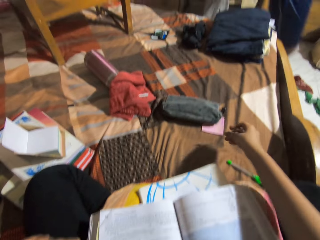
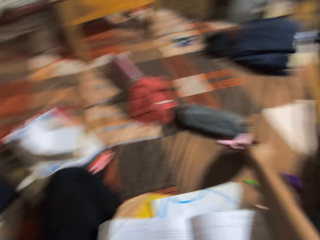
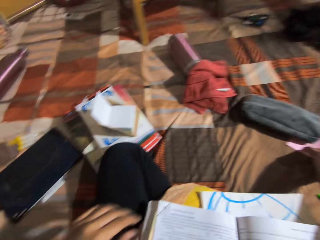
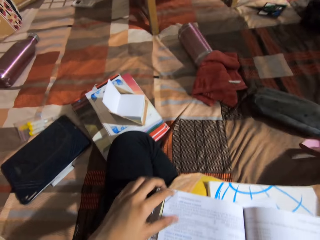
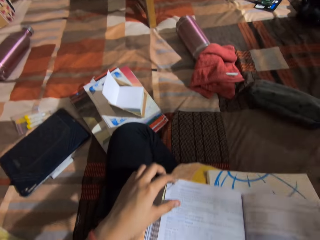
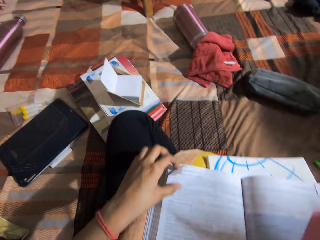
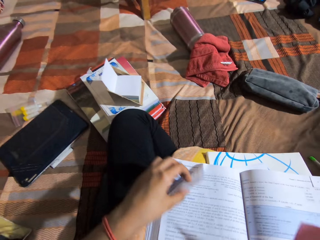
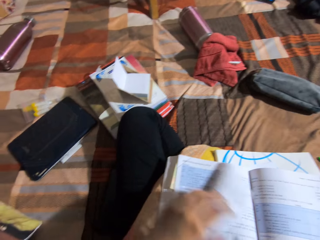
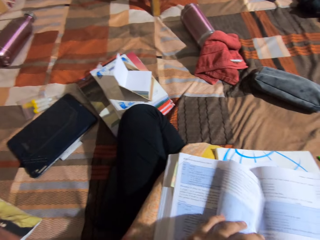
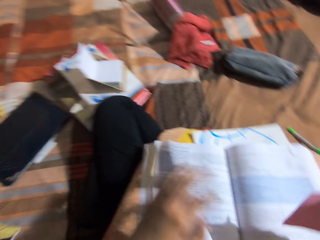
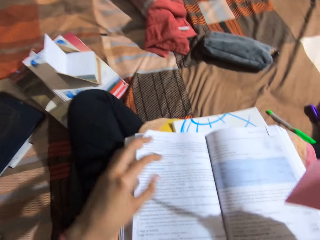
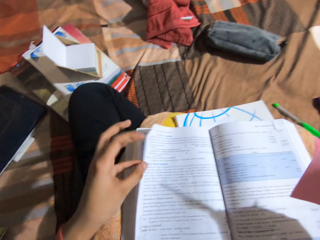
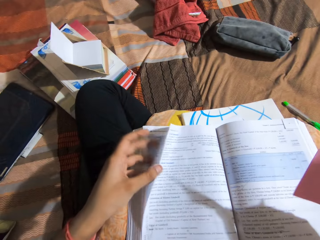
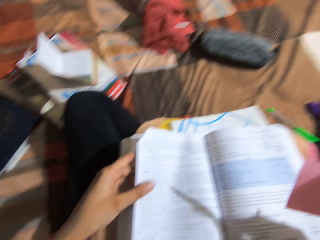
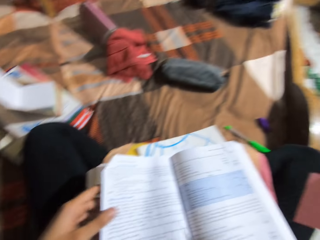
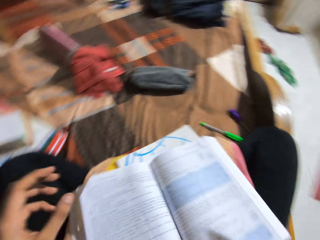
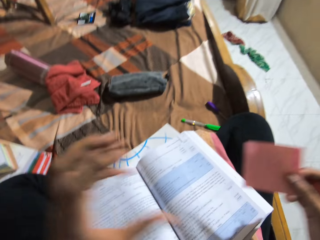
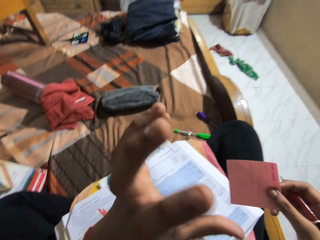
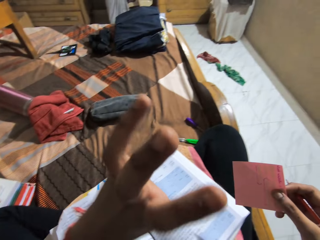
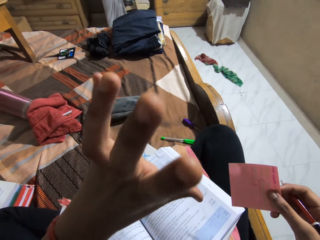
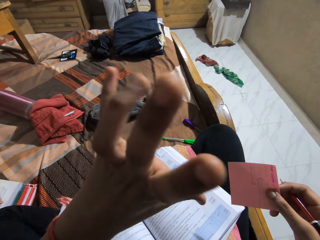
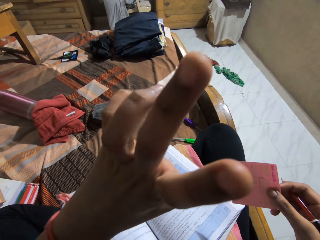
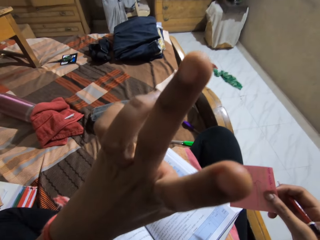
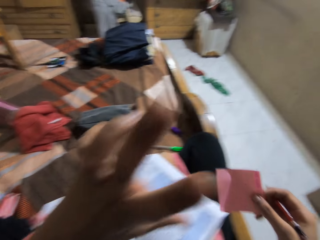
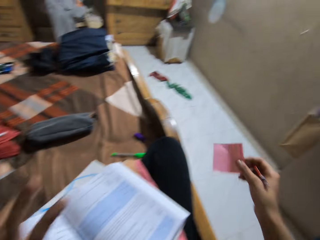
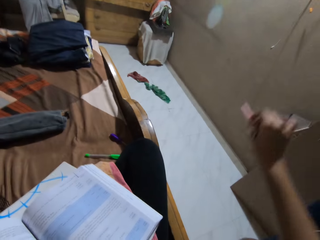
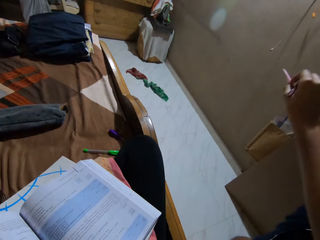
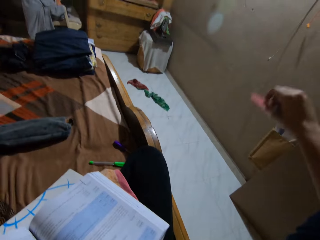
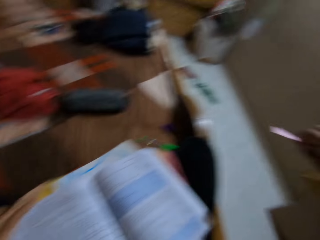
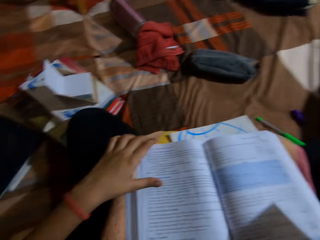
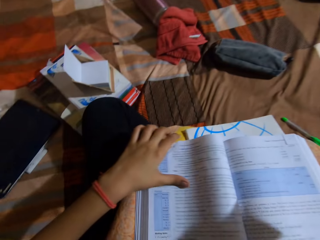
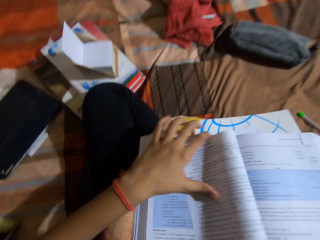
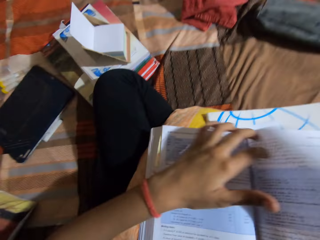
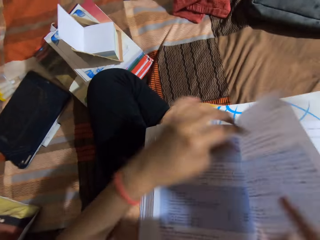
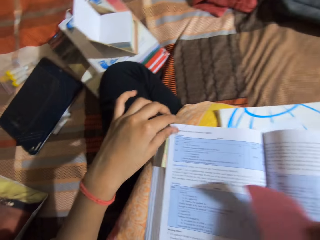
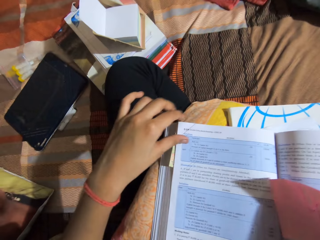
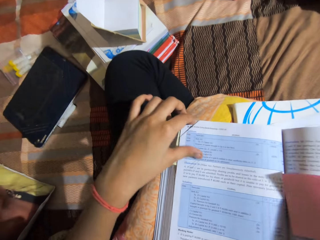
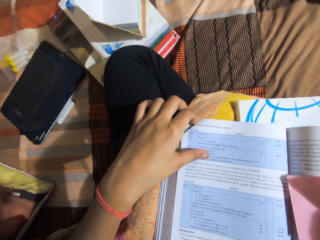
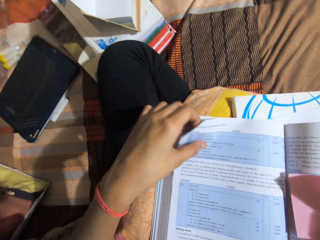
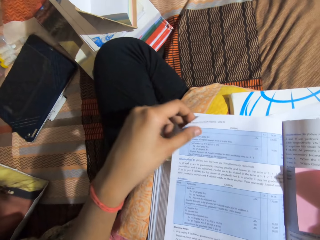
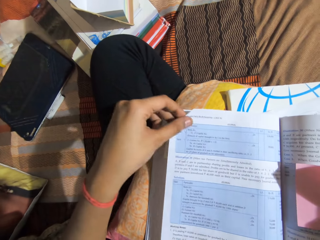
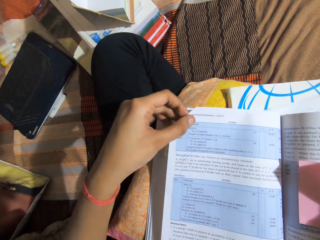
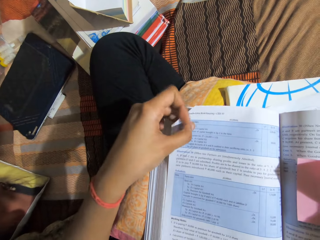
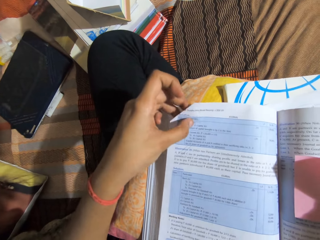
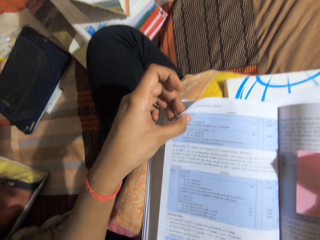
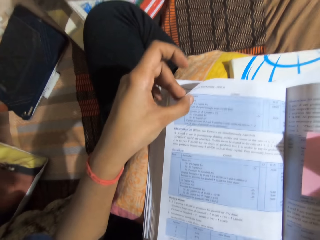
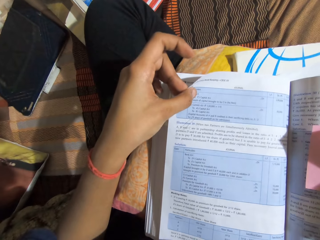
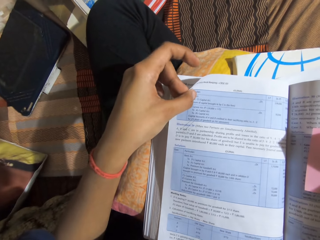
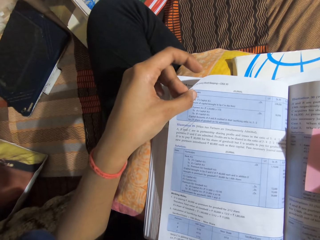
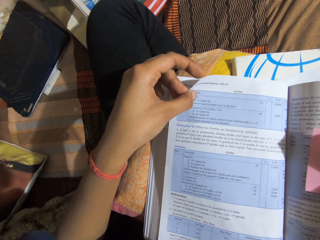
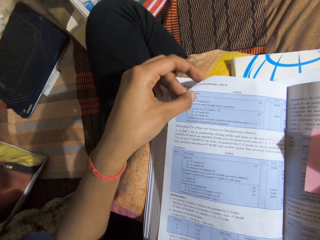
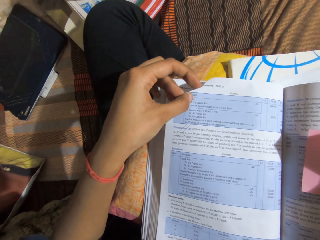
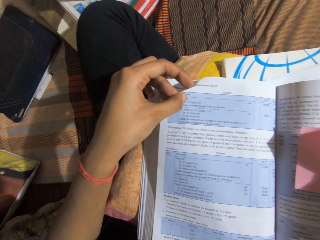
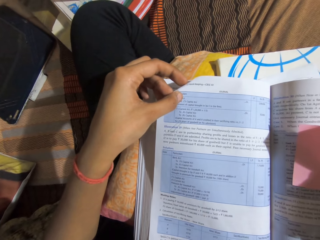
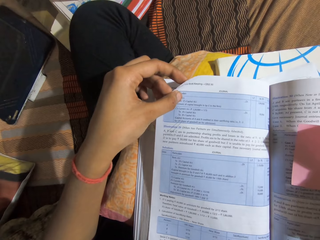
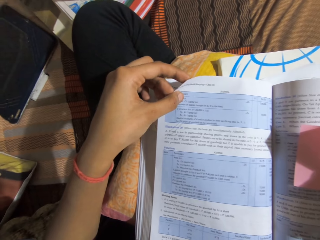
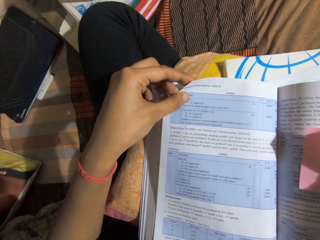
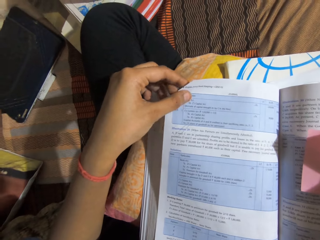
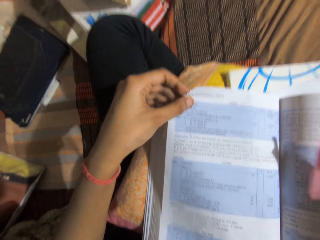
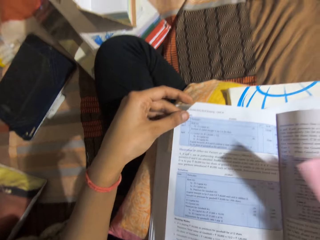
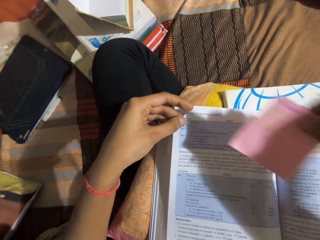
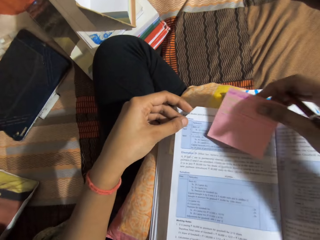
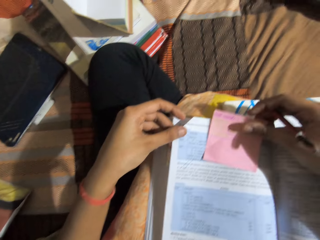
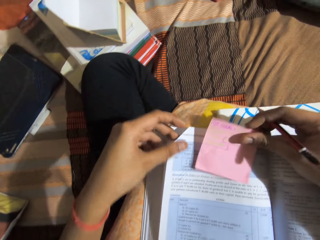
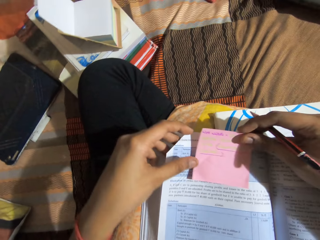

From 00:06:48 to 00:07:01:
A person walks by. The camera wearer picks up a pink sticky note from the bed. They converse with the person. They raise two fingers. They flip a page of the textbook. They read the book.

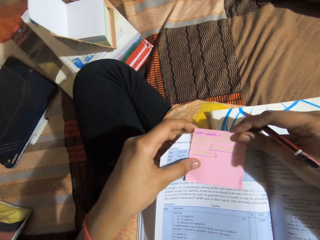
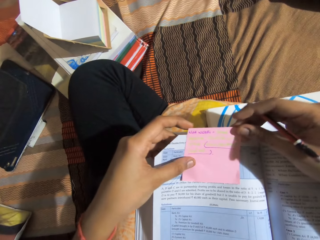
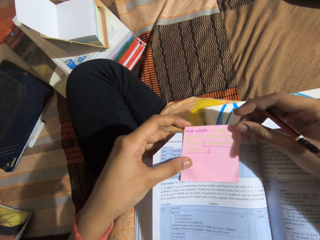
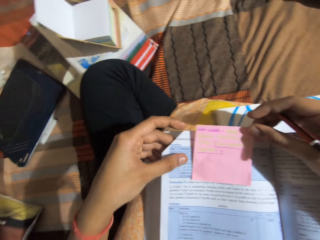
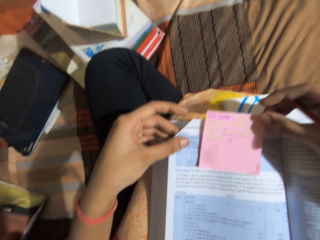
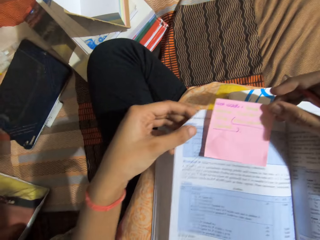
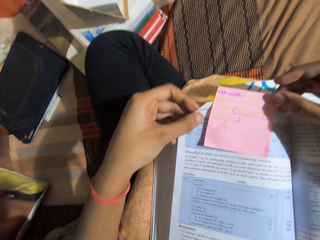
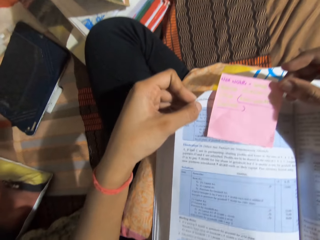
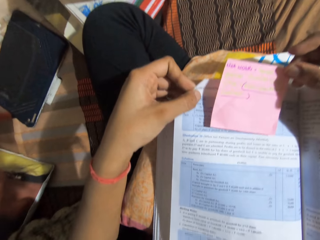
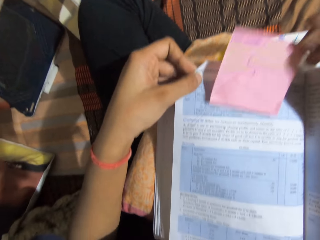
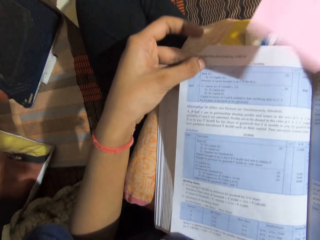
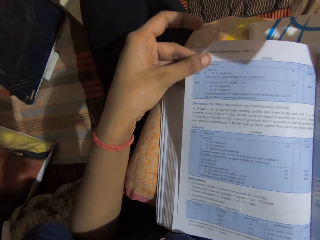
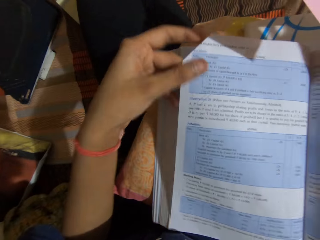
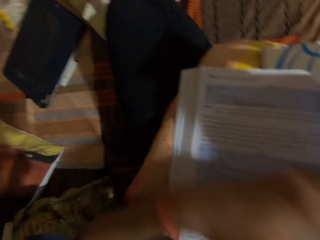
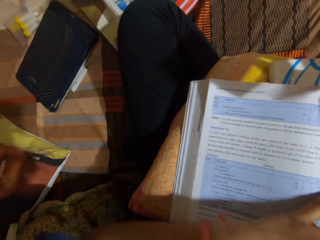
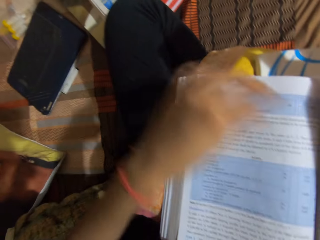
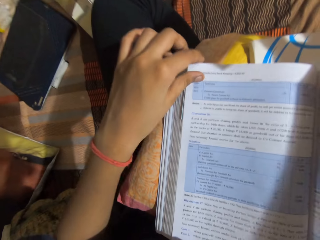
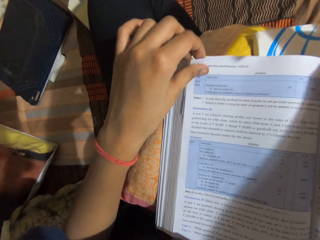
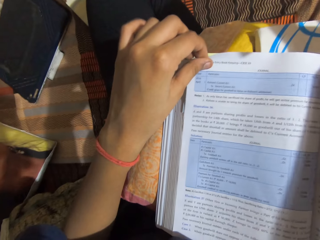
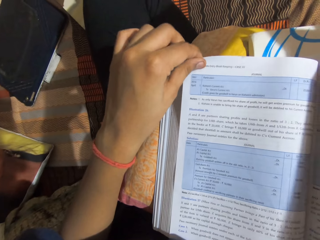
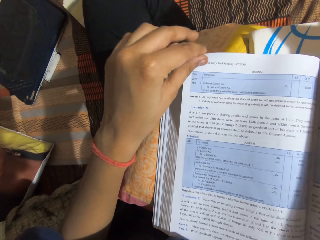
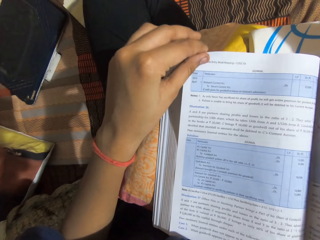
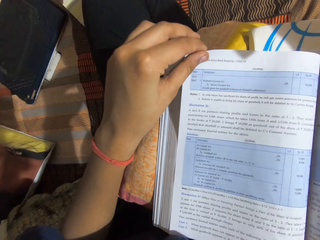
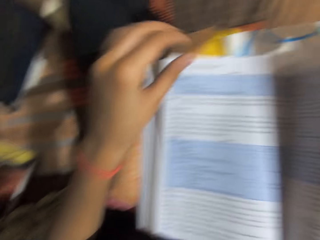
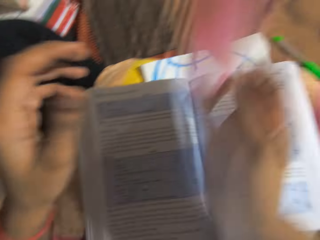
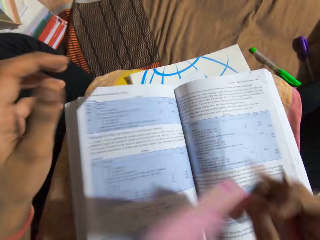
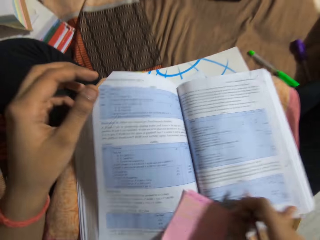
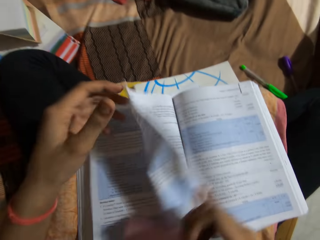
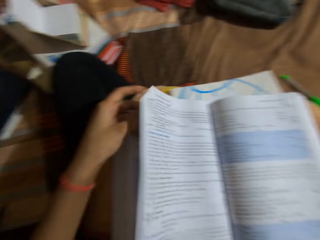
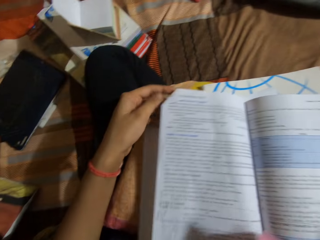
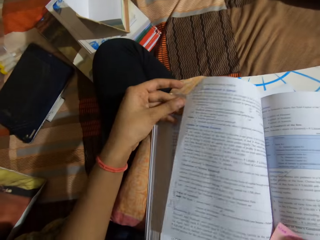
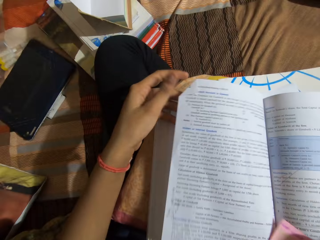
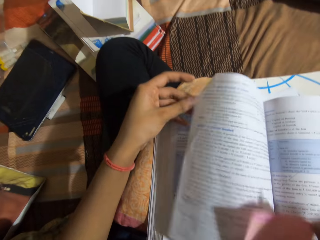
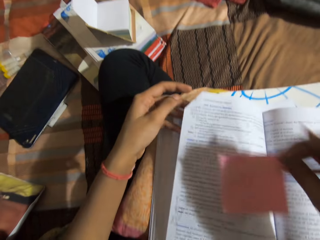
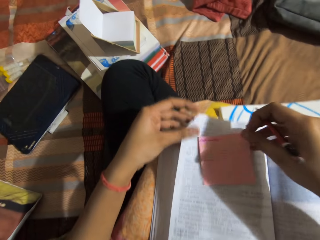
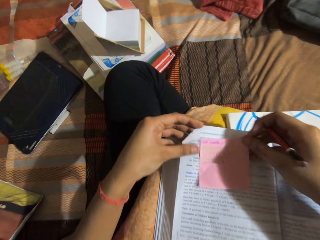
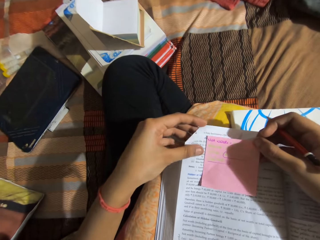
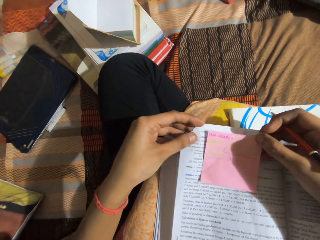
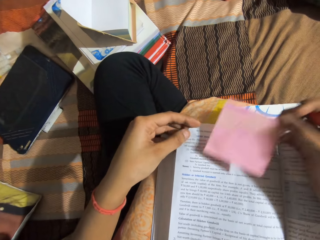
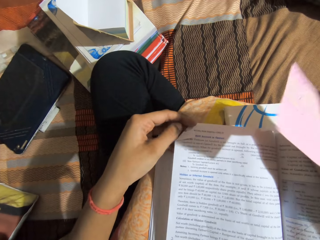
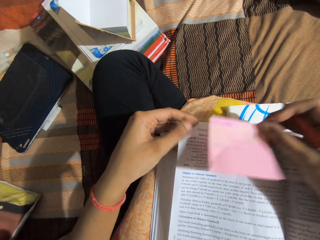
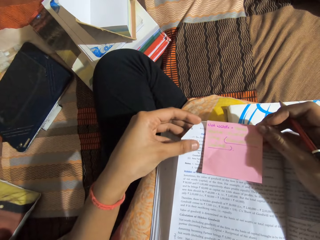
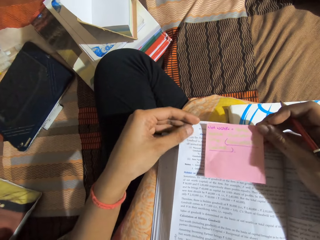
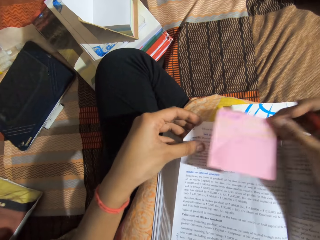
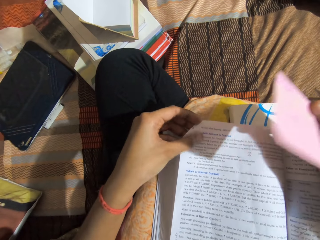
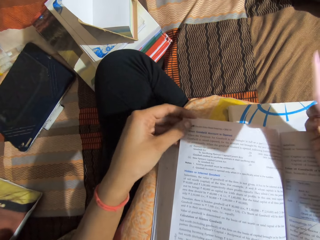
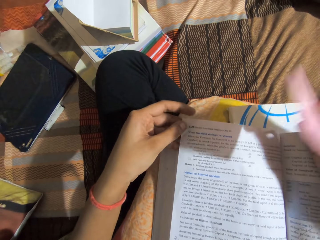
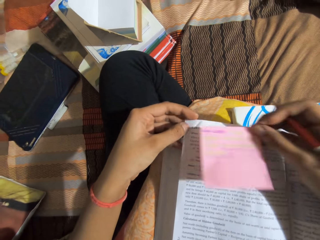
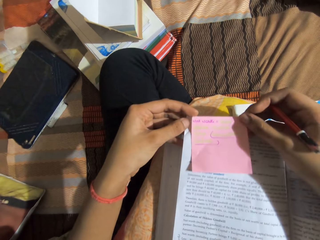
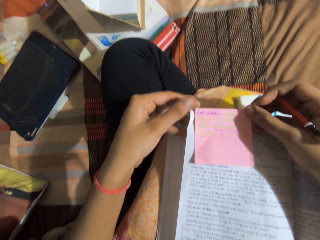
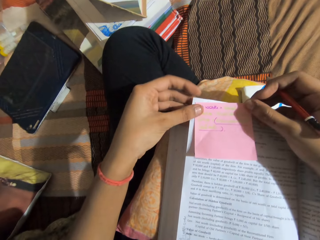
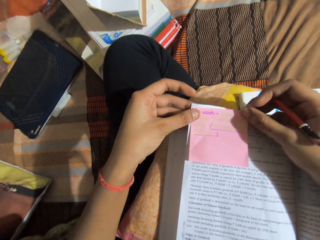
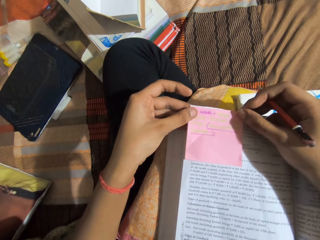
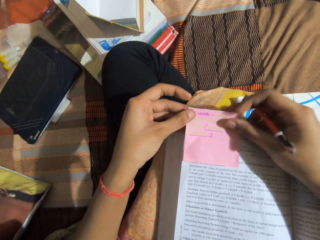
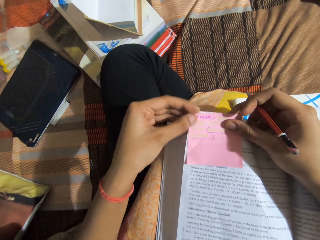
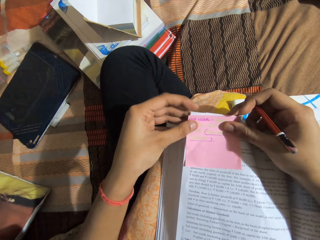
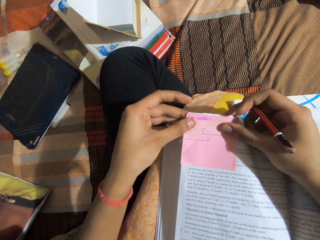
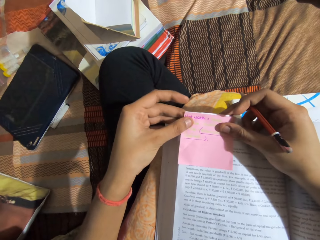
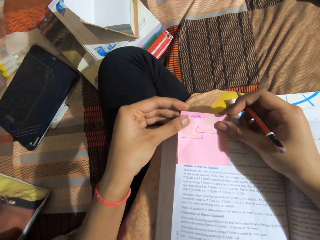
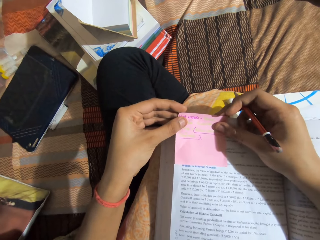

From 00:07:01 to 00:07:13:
The camera wearer puts the sticky note on the page. They turn the pages of the book. They place the pink sticky note on the textbook.
